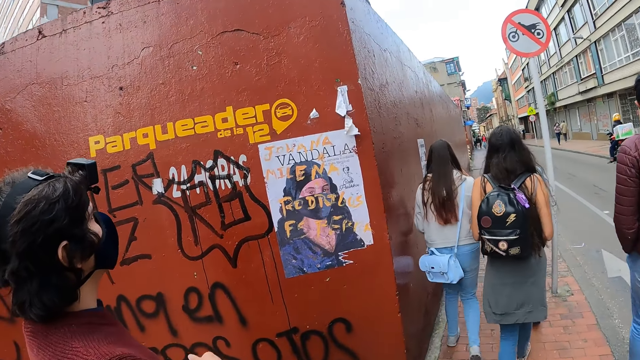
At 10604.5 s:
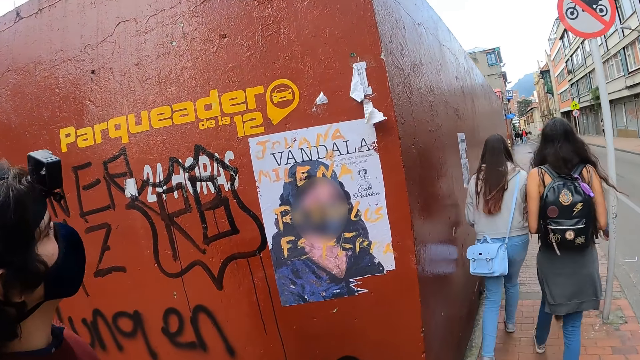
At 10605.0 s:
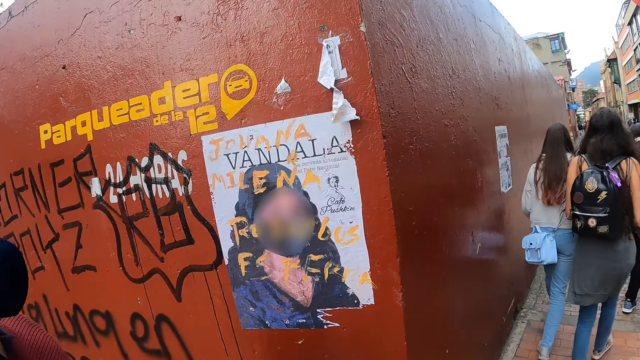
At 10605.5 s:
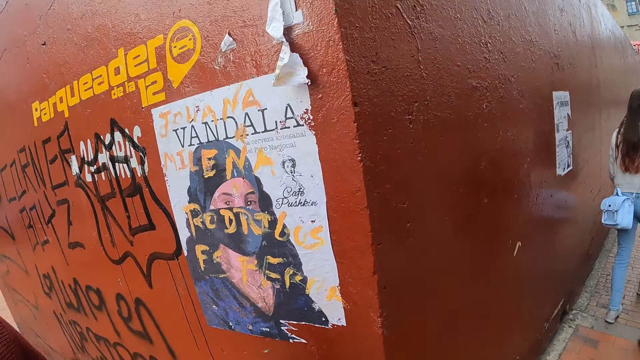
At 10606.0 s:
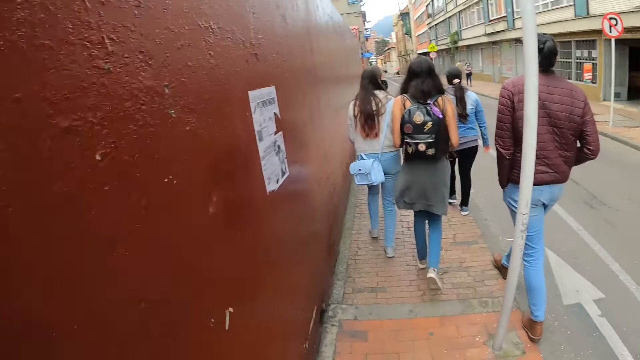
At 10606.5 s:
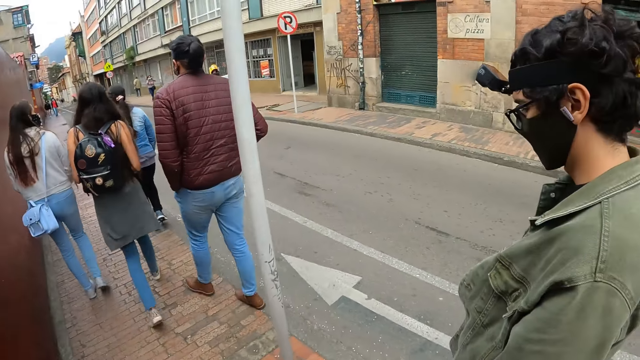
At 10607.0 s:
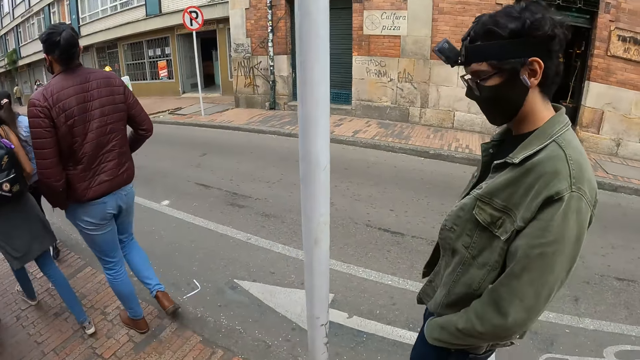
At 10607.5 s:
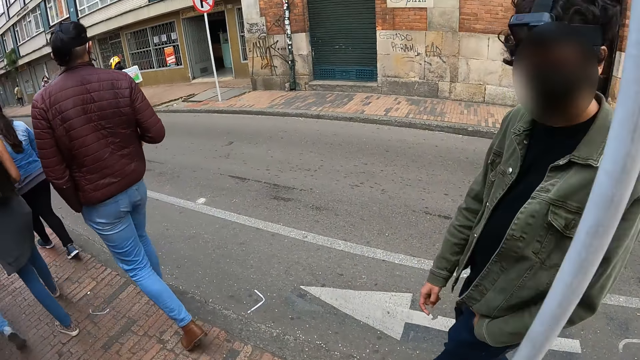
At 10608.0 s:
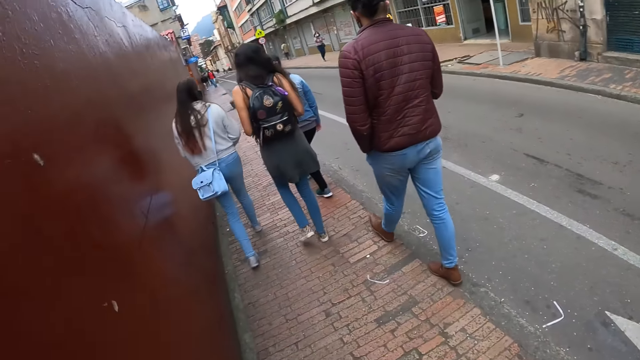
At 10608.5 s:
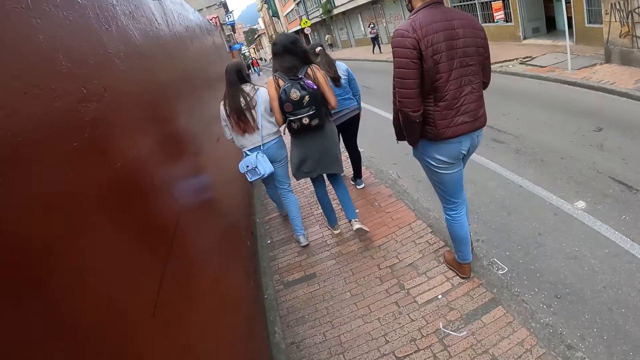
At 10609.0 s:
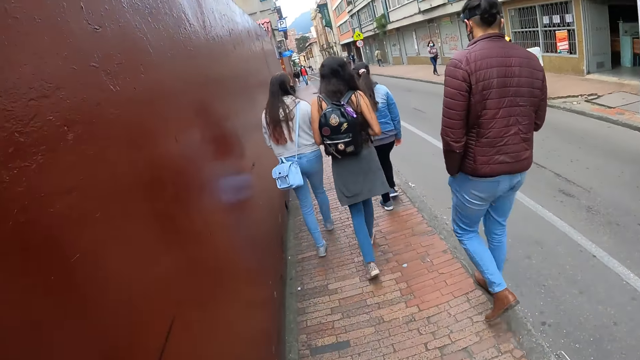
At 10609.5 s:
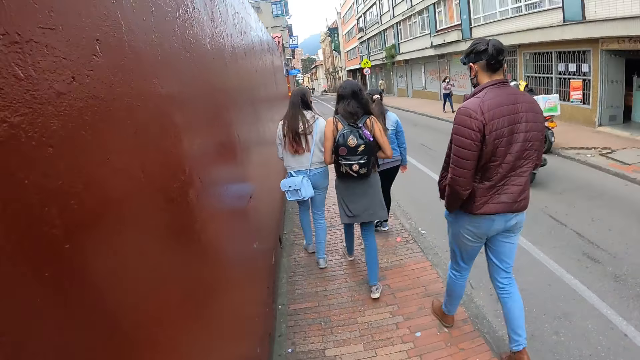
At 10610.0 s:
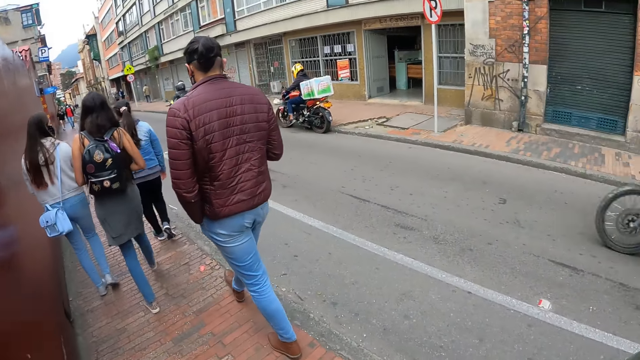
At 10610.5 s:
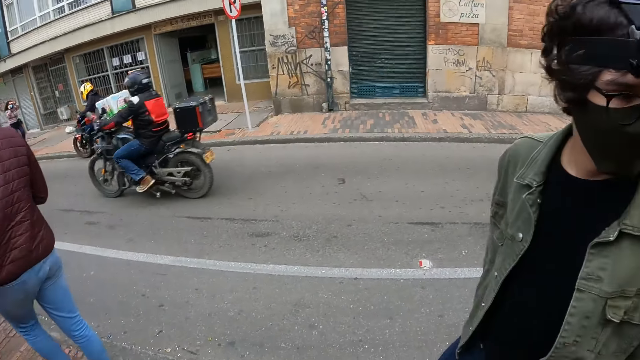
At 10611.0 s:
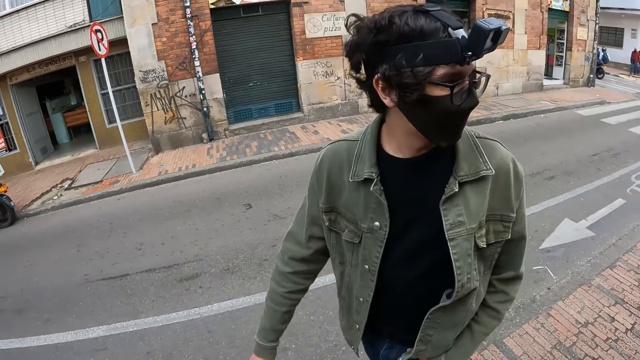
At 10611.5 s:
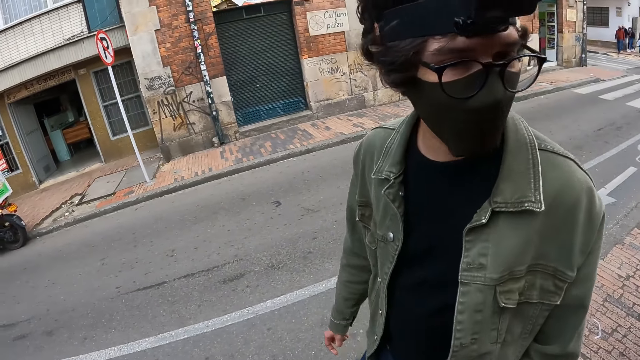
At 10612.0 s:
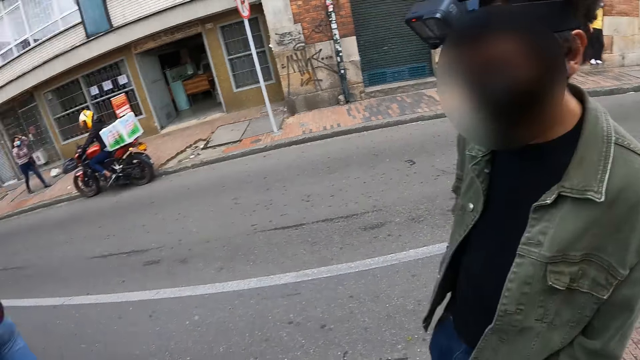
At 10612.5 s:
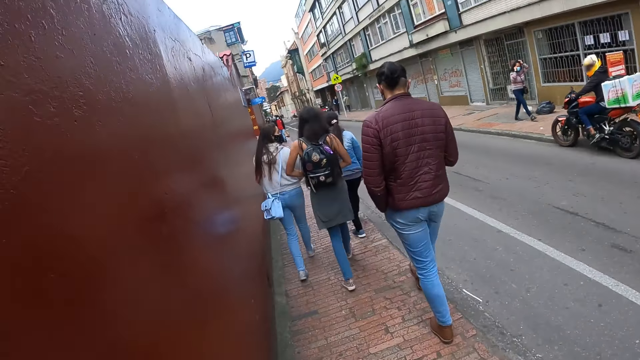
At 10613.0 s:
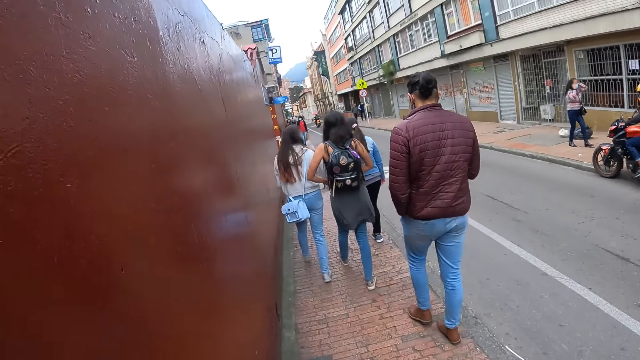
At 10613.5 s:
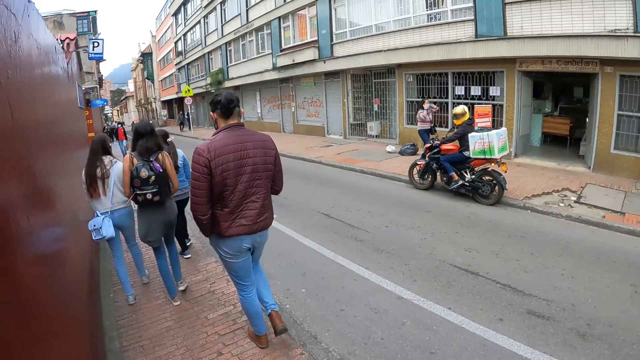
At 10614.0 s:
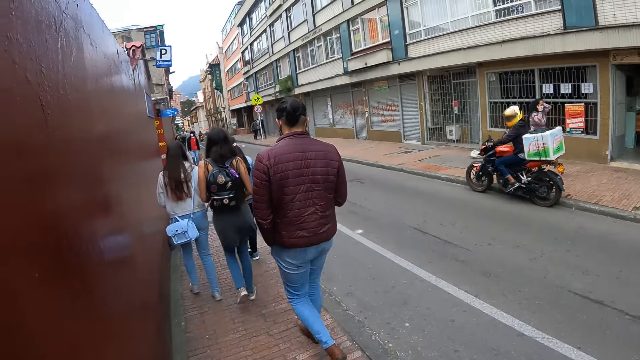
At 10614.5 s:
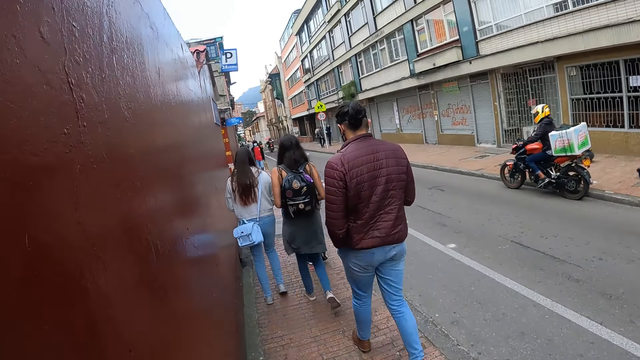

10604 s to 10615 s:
The camera wearer looks sideways. They look backward.

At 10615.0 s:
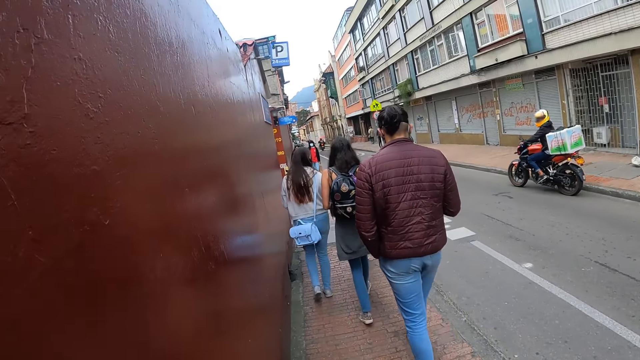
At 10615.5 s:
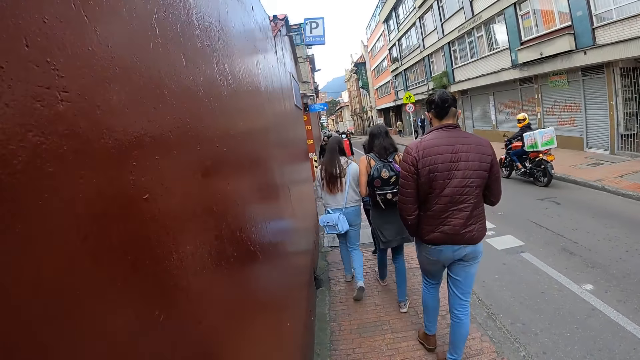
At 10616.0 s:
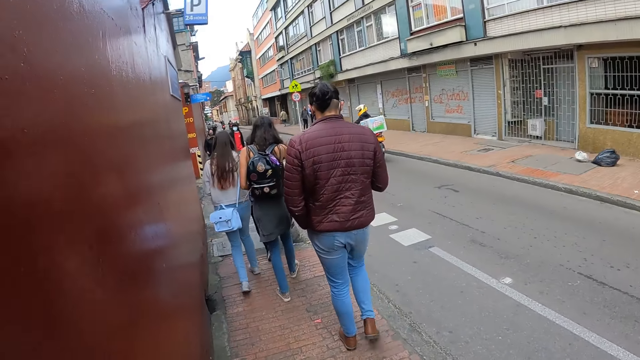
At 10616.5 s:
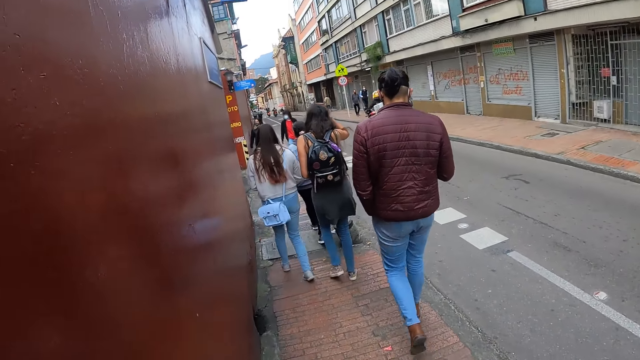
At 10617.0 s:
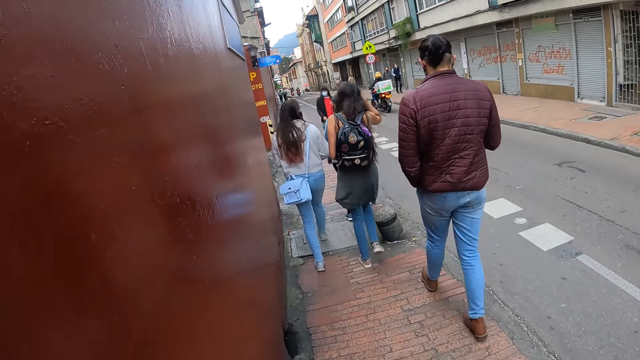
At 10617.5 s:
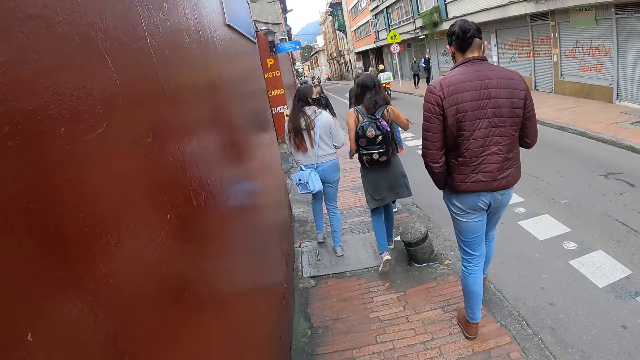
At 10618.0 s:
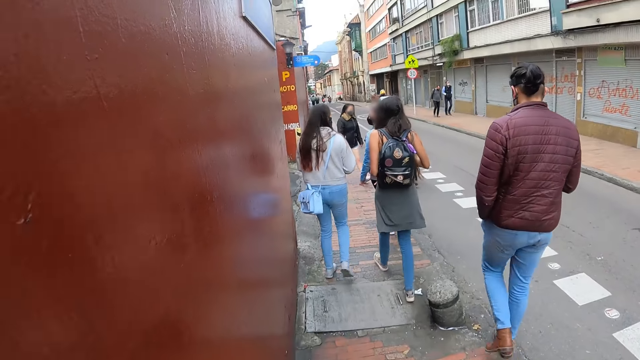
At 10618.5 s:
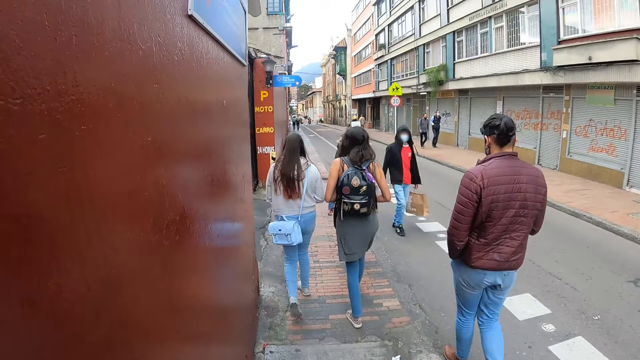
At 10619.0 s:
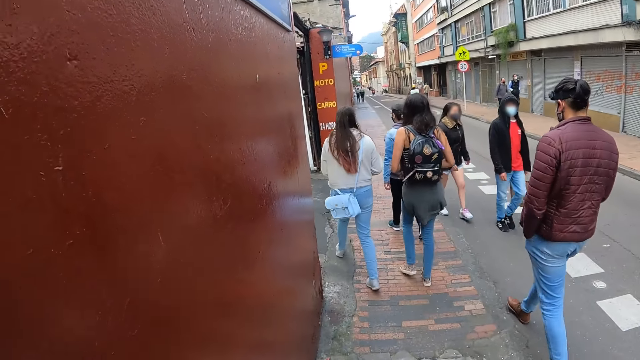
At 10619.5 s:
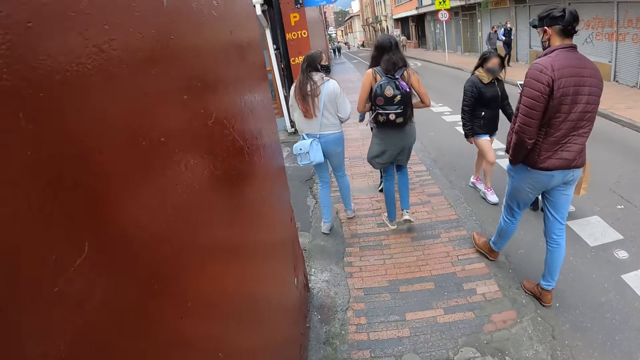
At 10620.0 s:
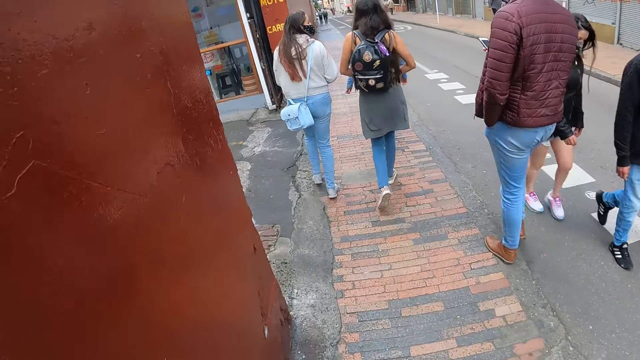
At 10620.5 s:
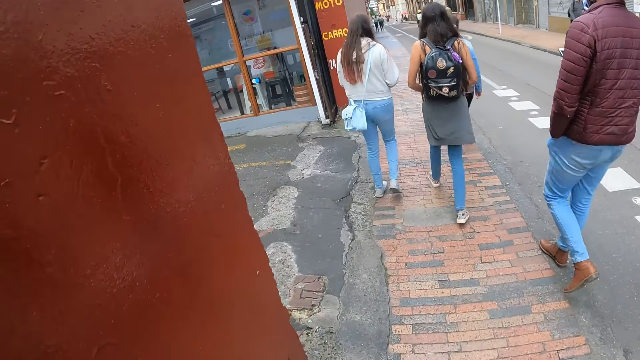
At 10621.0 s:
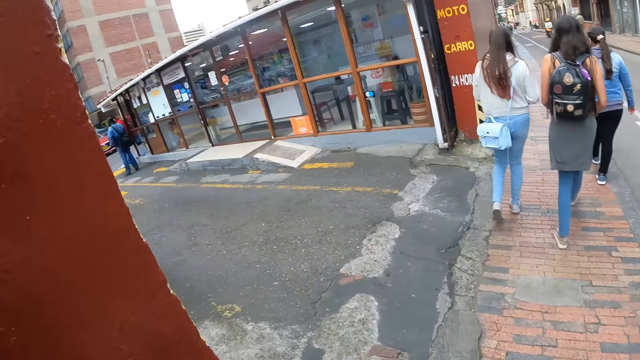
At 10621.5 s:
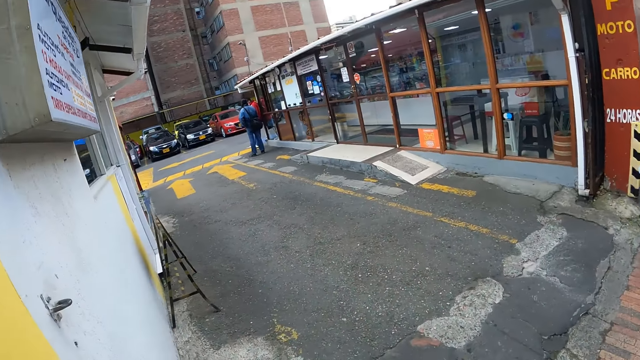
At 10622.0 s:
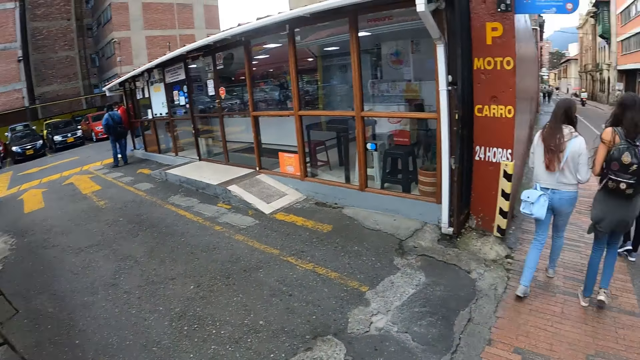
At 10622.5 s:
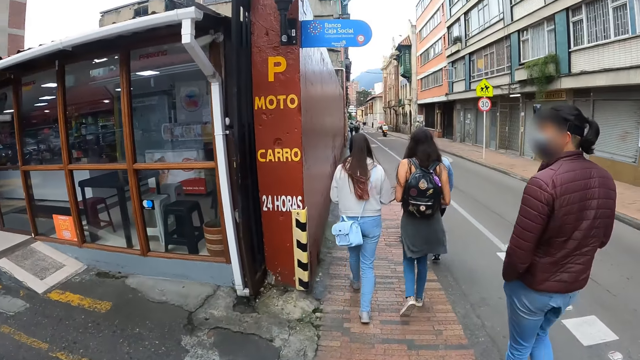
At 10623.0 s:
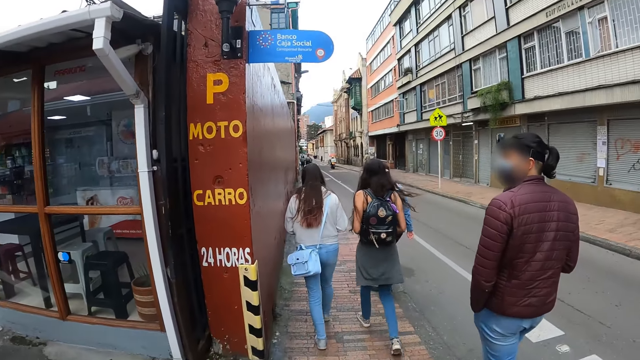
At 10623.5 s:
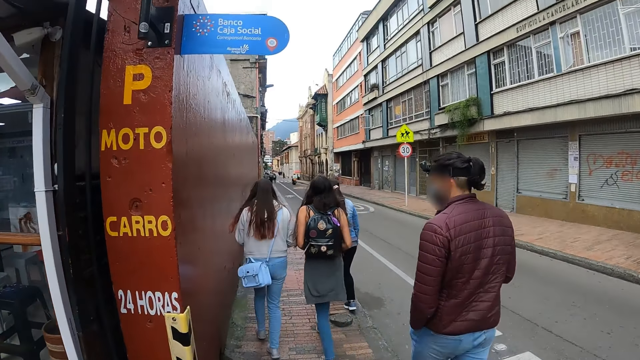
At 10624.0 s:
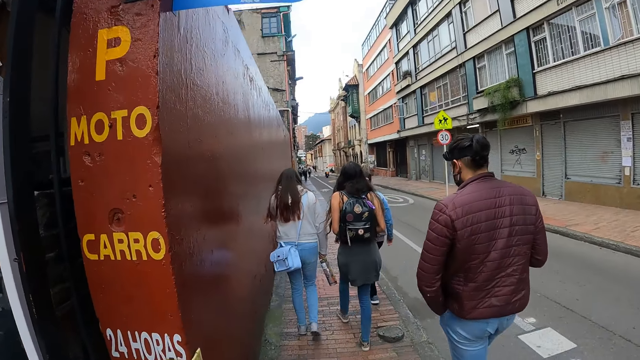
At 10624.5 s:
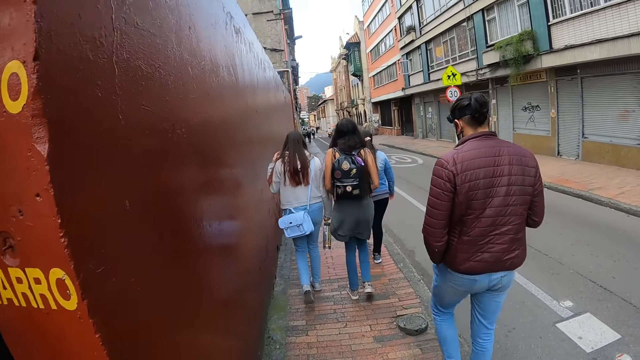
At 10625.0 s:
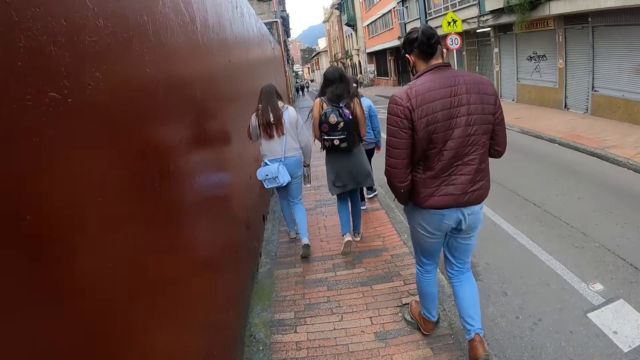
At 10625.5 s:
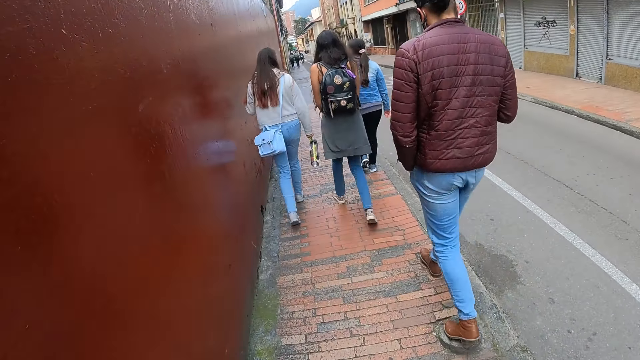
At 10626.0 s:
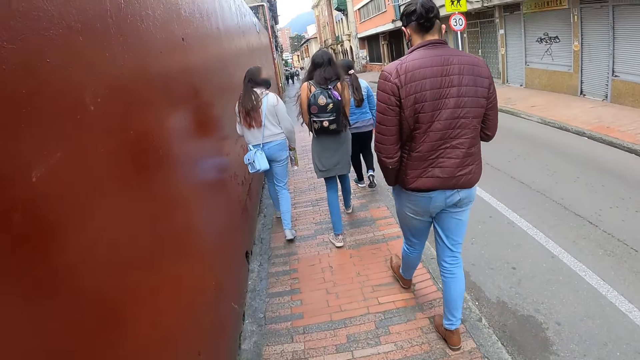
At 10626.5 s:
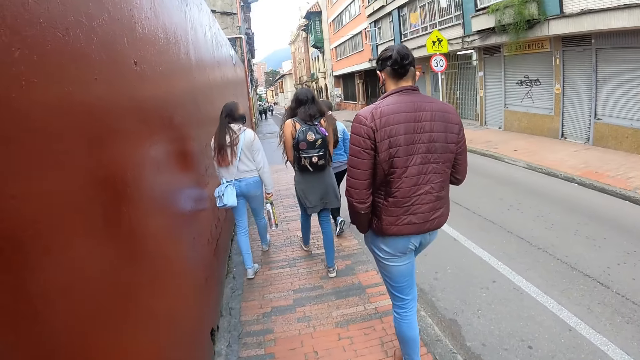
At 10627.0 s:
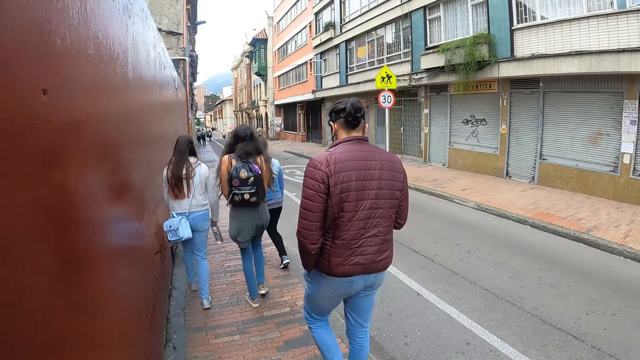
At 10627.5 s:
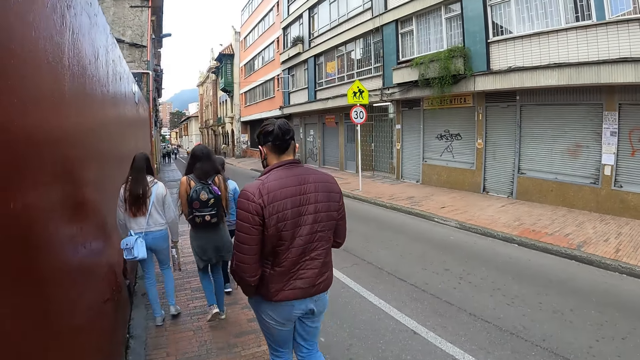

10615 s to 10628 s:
The camera wearer looks in front. They look around. They look sideways. They walk around. They look in front.
